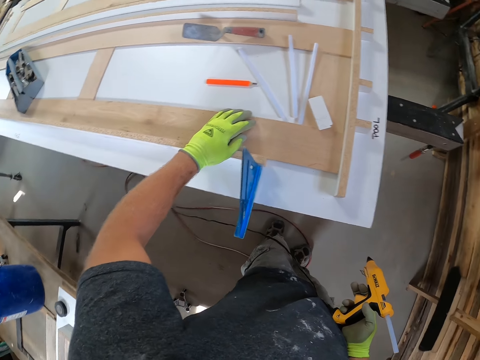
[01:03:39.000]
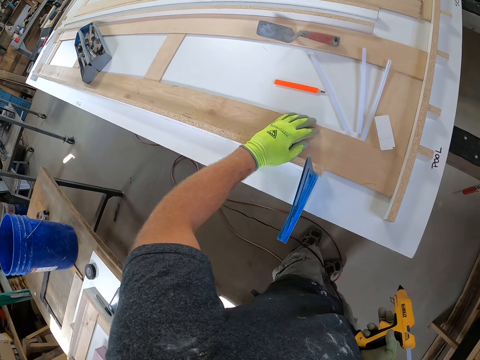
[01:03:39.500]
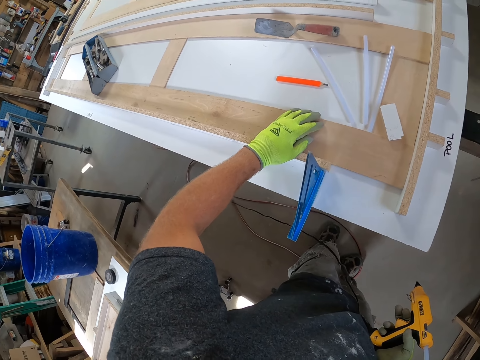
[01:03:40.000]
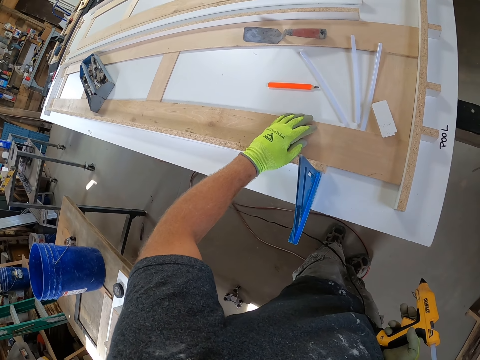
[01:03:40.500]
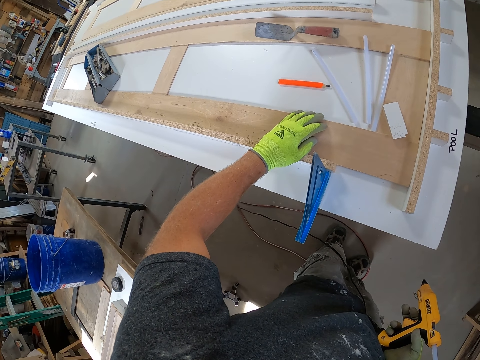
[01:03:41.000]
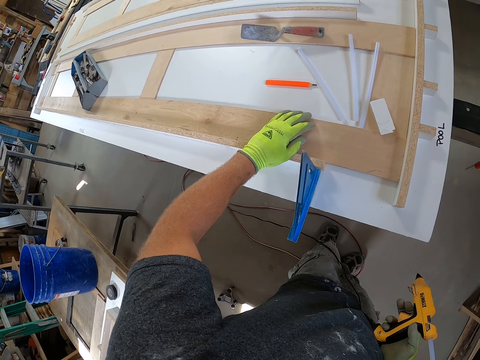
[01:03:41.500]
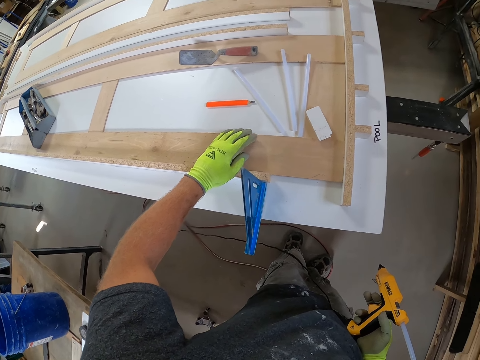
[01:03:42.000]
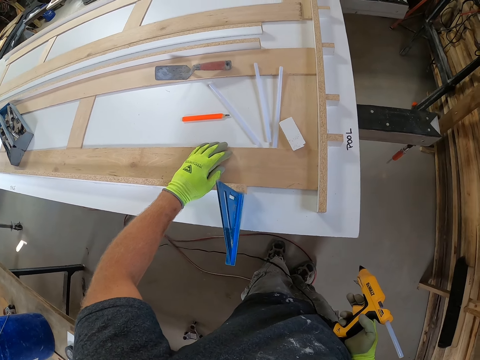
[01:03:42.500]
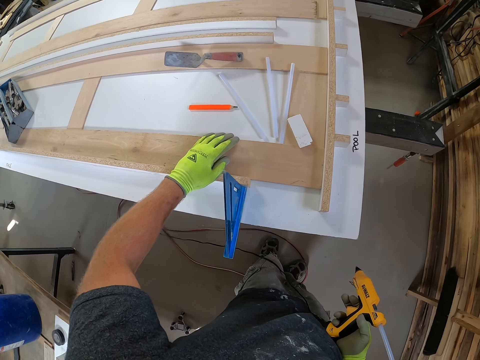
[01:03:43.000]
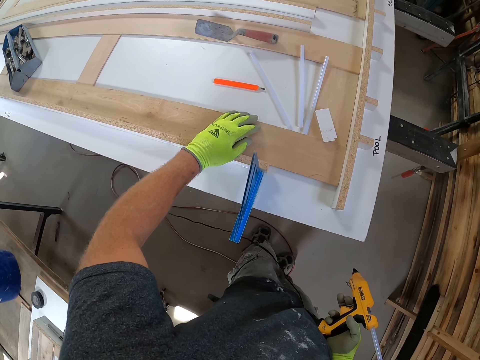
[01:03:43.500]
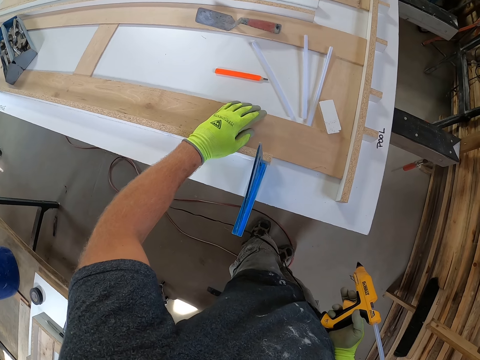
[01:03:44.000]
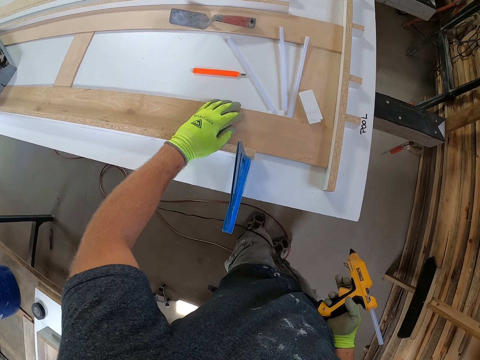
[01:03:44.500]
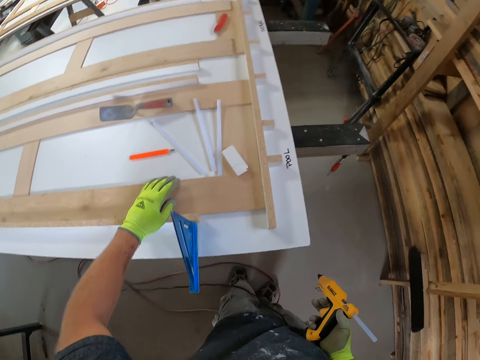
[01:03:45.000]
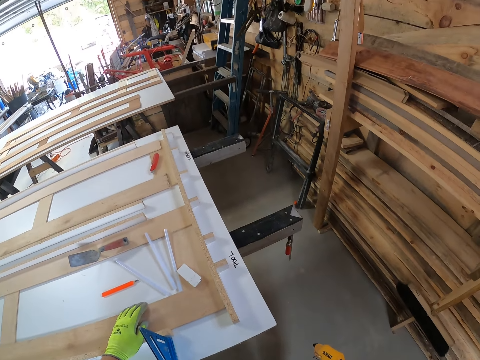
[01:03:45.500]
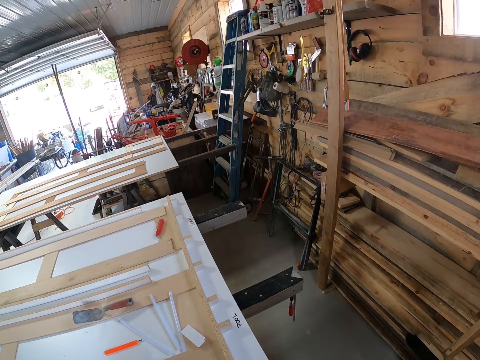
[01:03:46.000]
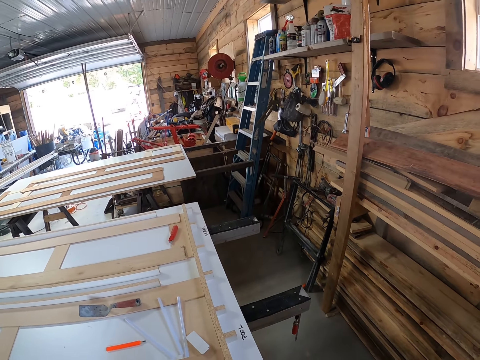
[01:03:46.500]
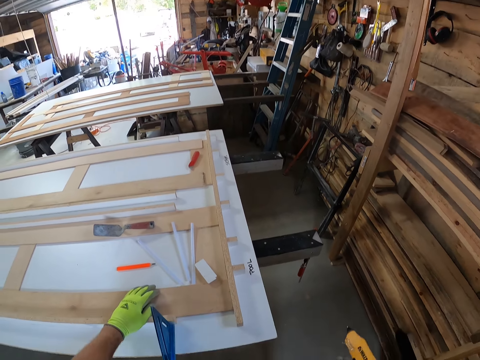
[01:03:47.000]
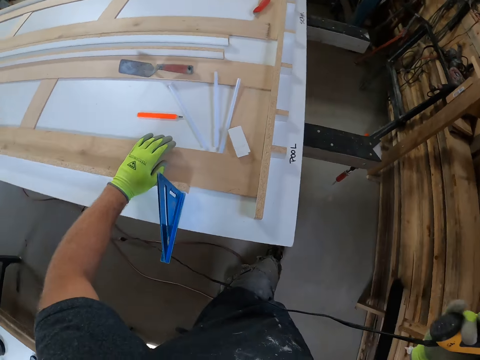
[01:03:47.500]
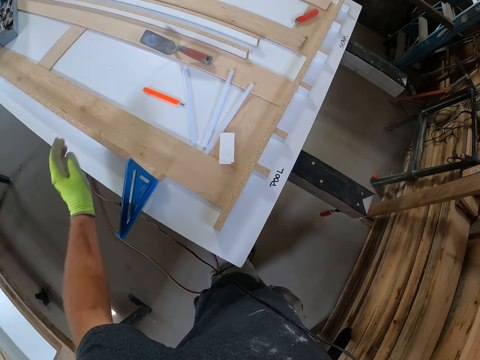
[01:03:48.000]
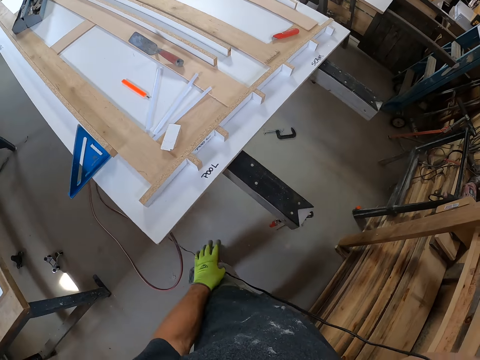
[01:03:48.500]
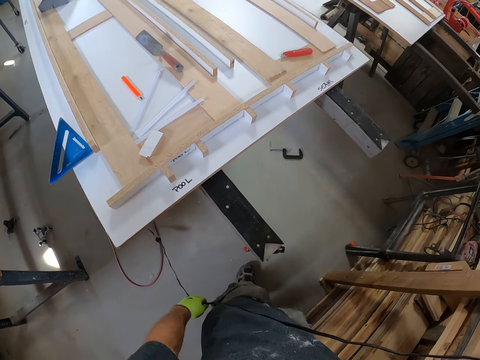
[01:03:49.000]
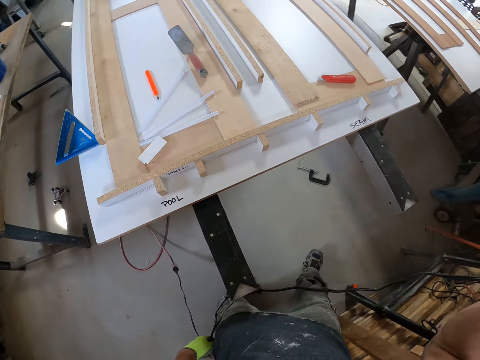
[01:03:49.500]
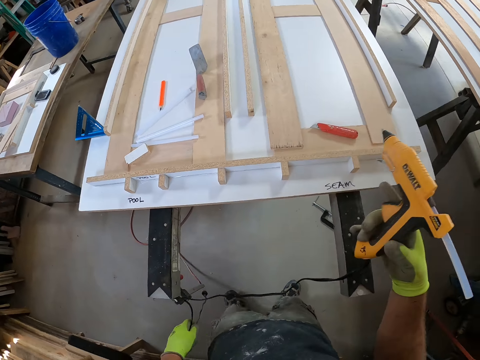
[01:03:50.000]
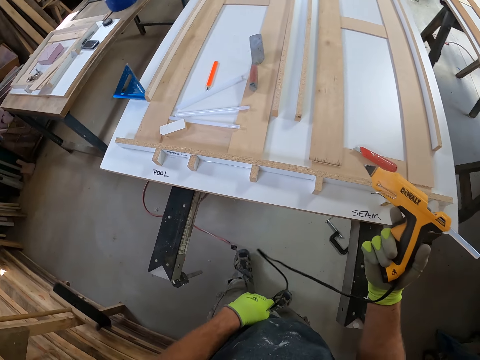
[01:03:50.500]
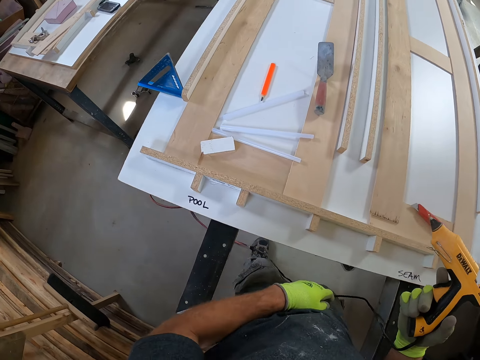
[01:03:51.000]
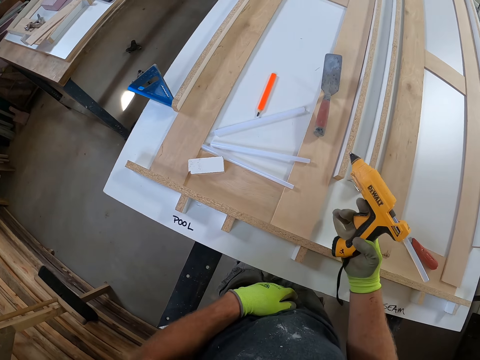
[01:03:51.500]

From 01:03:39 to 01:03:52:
The camera wearer looks around. He pulls the glue gun wire. He adjusts the wire of the glue gun with his left hand.

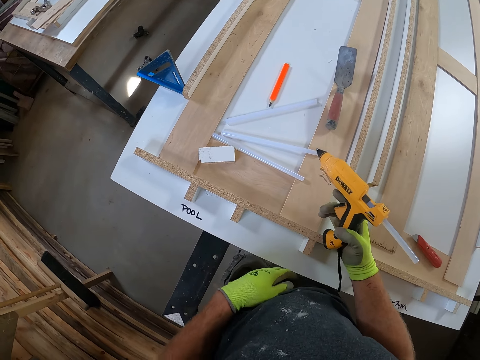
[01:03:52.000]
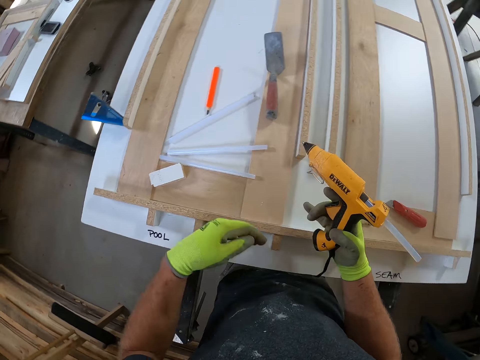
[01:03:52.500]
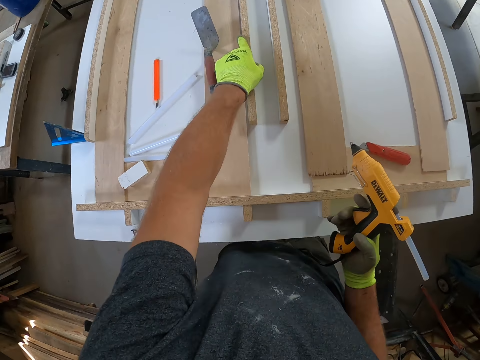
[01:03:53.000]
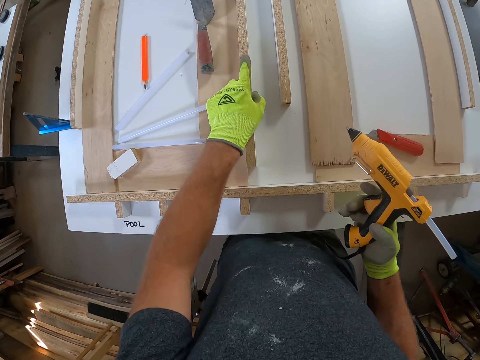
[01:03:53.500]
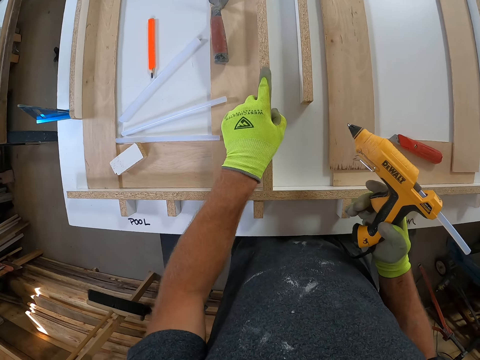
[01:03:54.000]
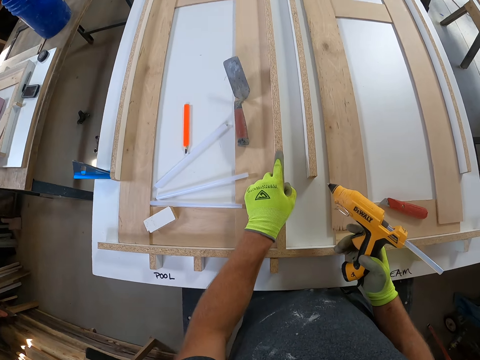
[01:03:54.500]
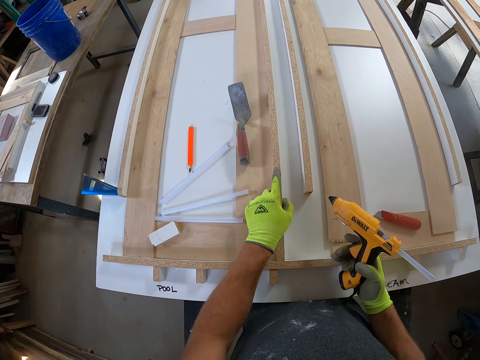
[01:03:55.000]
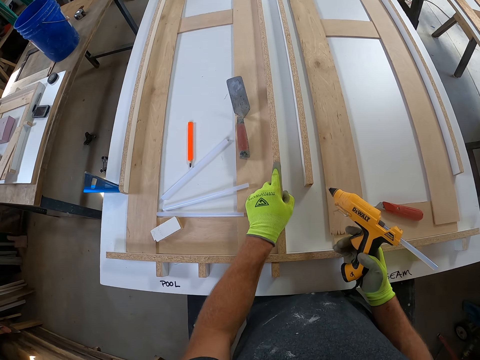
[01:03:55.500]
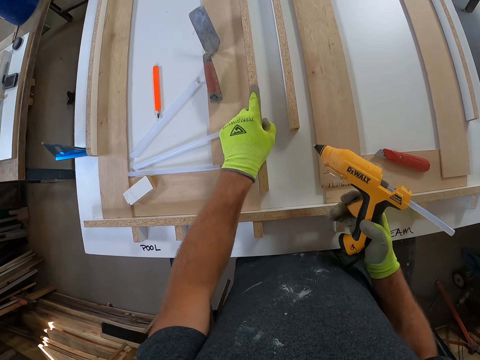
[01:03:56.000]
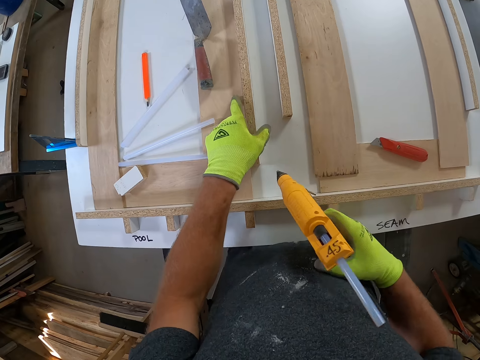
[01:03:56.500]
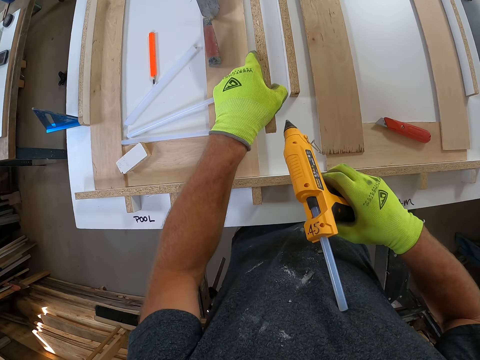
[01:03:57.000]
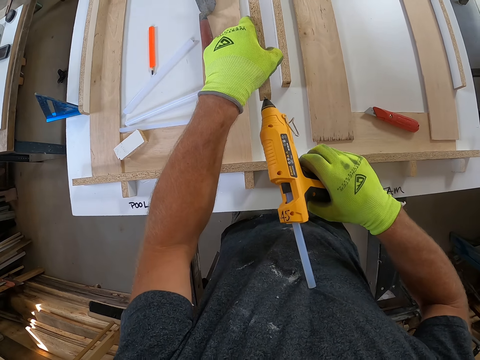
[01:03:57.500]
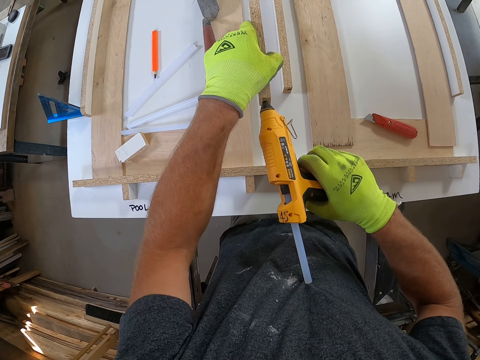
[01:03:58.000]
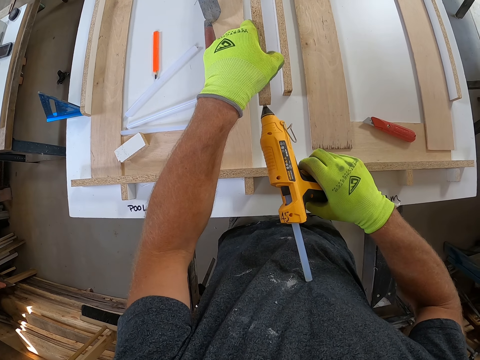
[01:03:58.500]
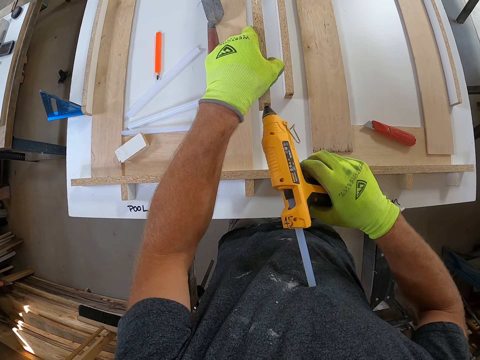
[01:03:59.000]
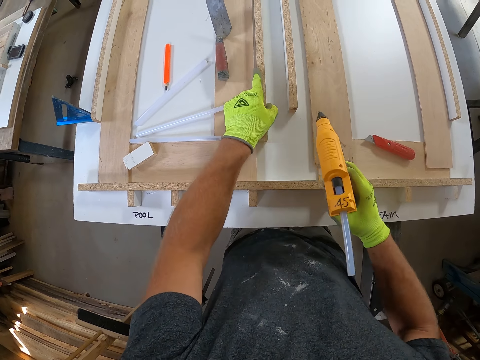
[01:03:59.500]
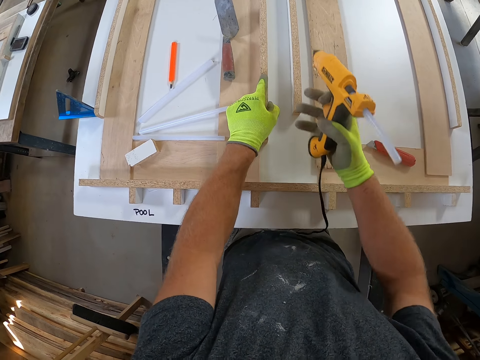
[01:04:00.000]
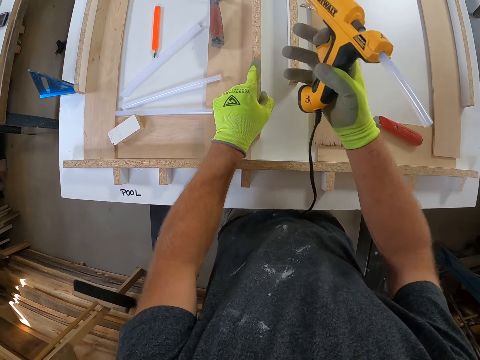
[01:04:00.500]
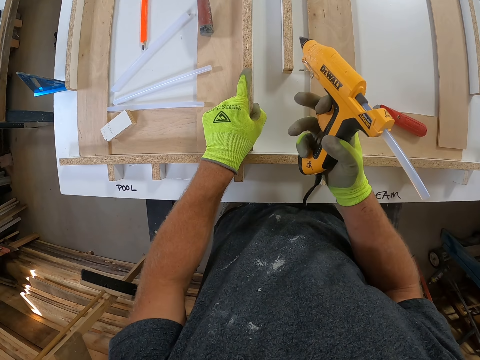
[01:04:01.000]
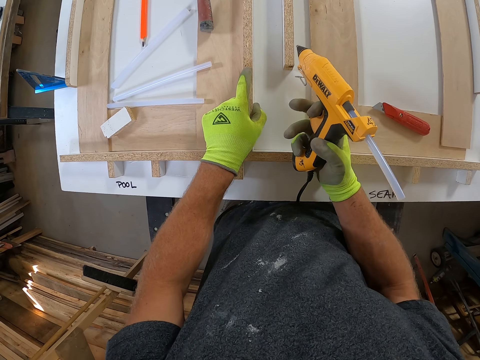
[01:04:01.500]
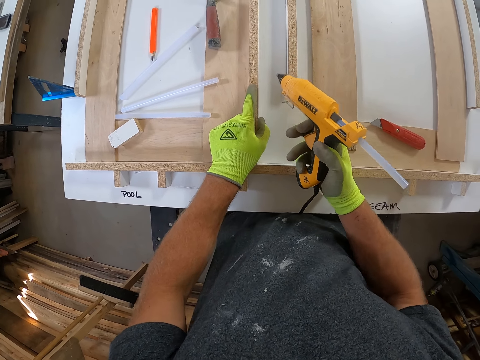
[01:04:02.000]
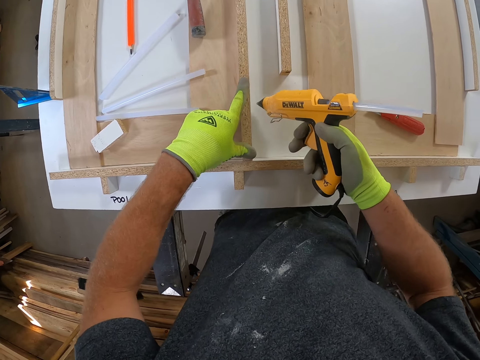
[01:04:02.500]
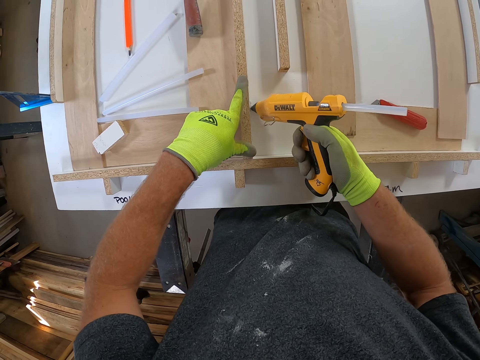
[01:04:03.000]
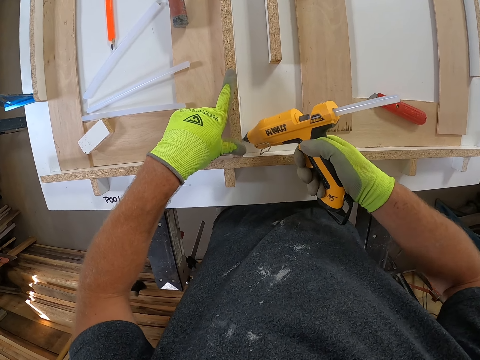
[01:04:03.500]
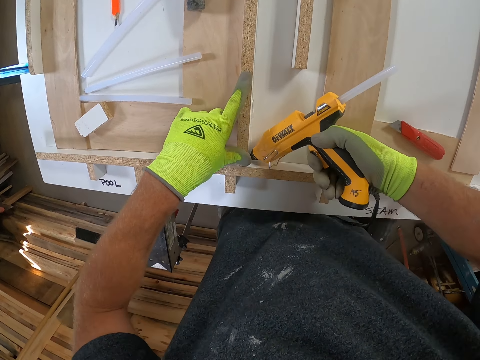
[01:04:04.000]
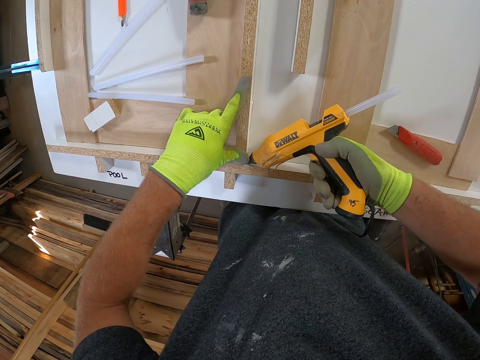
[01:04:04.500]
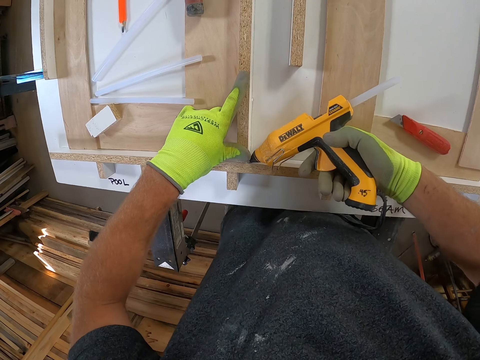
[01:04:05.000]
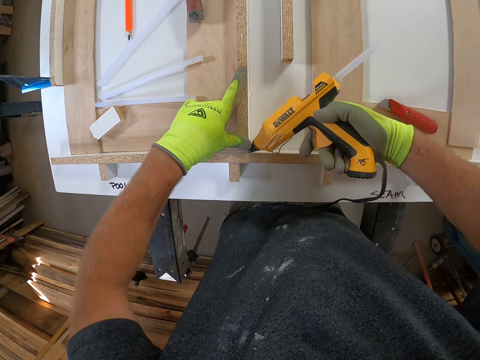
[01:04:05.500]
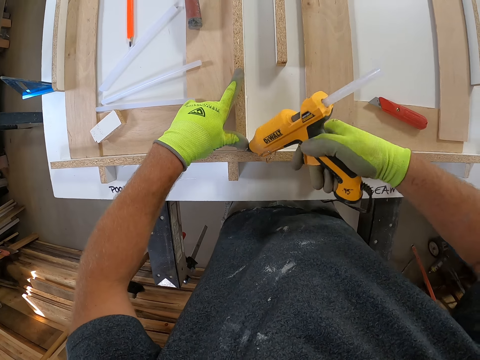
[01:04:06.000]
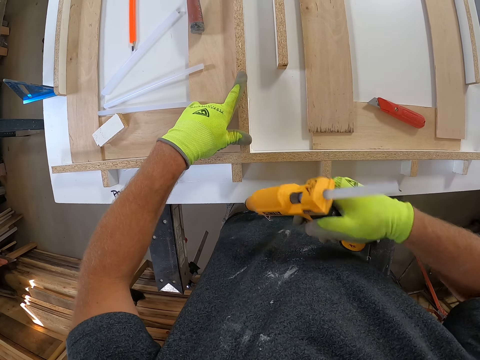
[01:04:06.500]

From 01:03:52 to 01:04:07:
The camera wearer adjusts a second wooden plank on the work bench with his left hand. He applies glue to the second wooden plank on the work bench with the glue gun. He sticks the plywood. He adjusts the wooden plank on the work bench with his left hand. He applies glue to the second wooden plank on the work bench with the glue gun.
